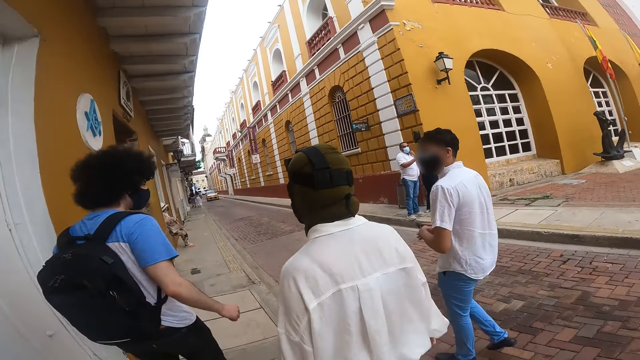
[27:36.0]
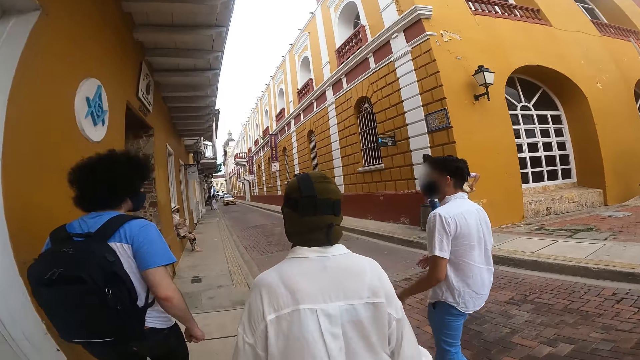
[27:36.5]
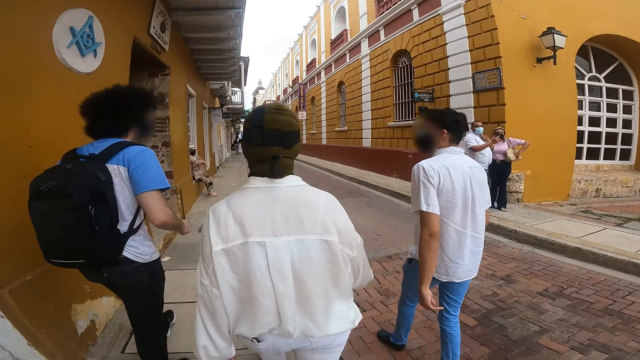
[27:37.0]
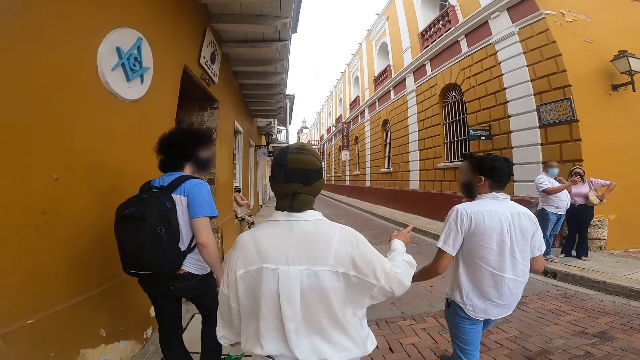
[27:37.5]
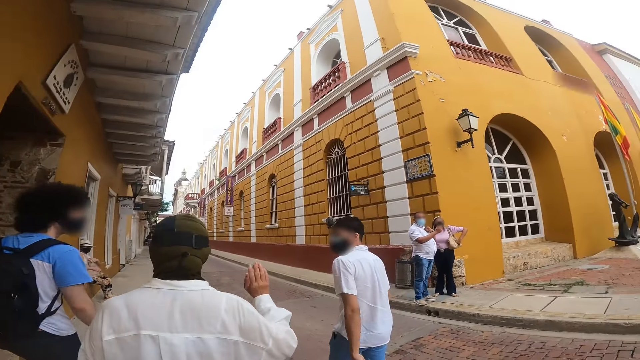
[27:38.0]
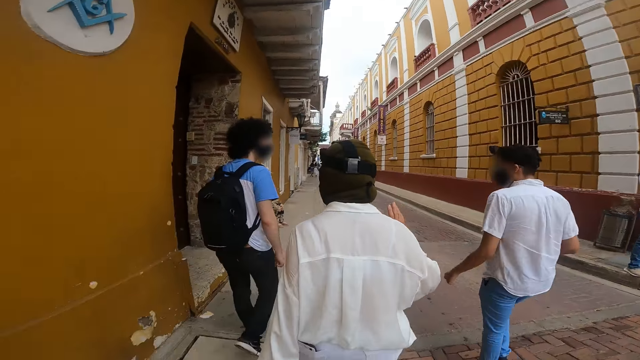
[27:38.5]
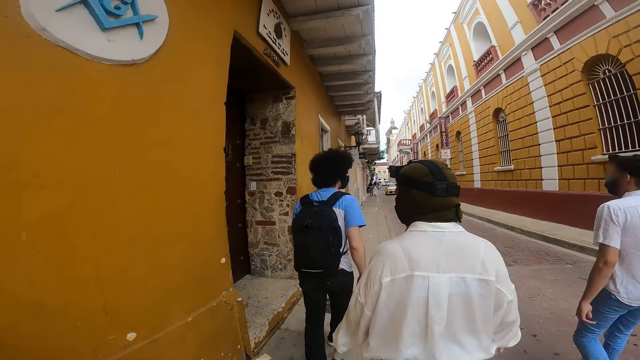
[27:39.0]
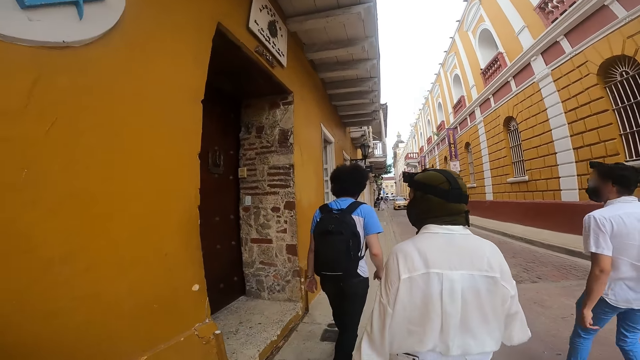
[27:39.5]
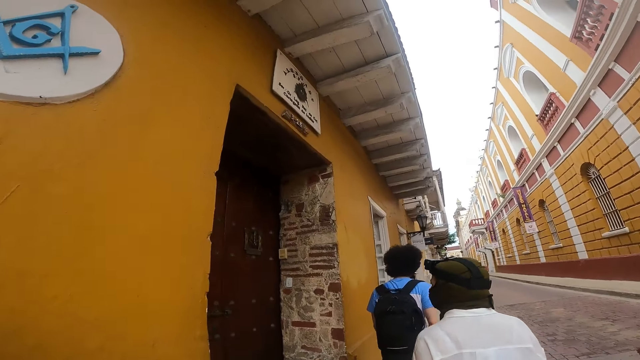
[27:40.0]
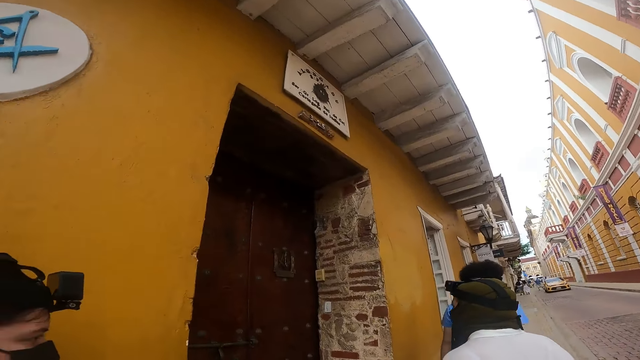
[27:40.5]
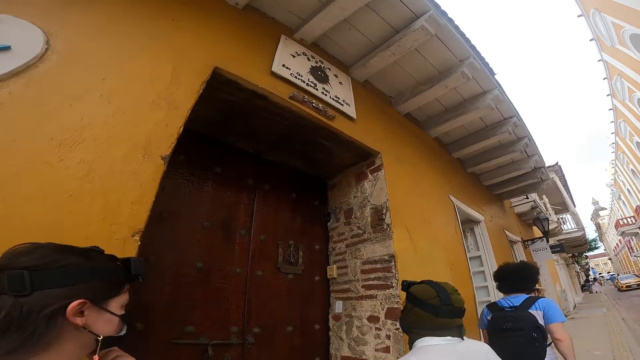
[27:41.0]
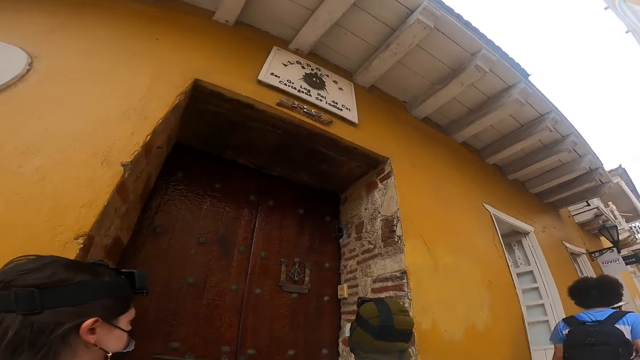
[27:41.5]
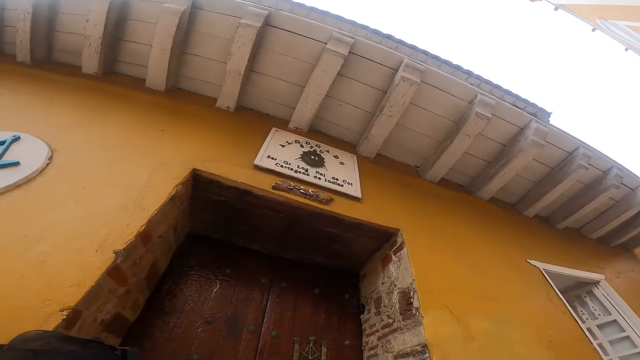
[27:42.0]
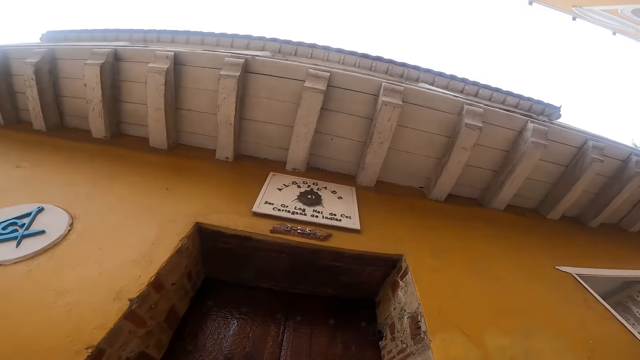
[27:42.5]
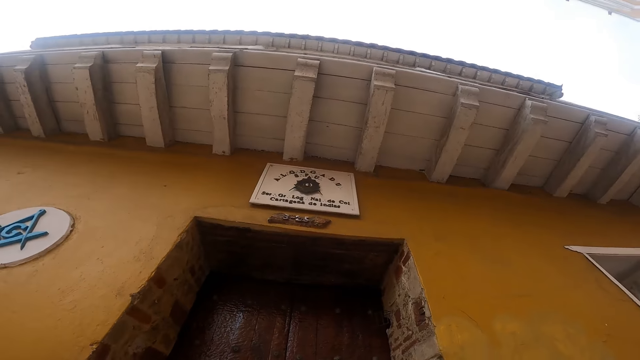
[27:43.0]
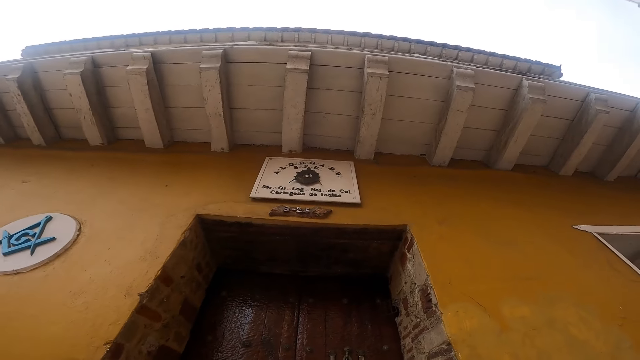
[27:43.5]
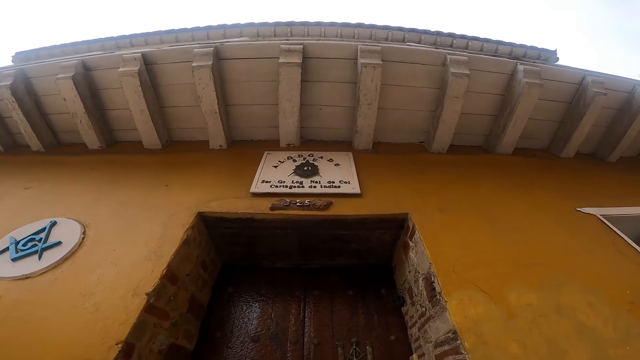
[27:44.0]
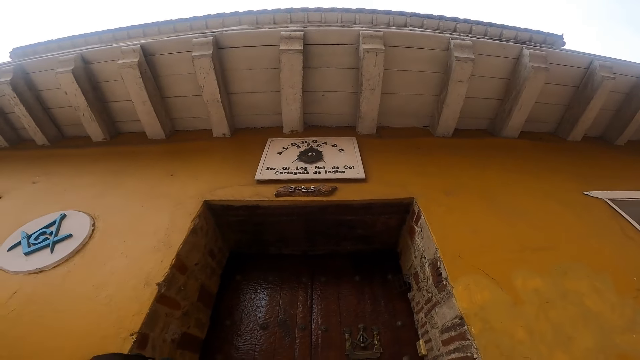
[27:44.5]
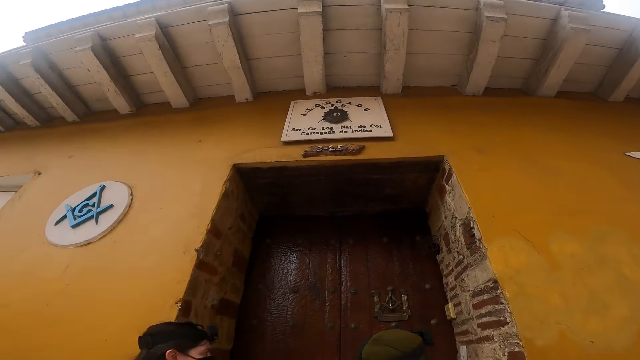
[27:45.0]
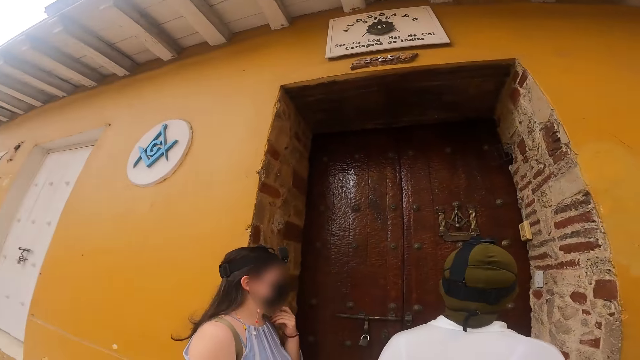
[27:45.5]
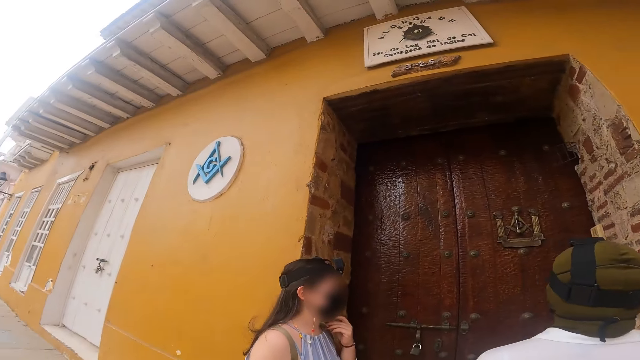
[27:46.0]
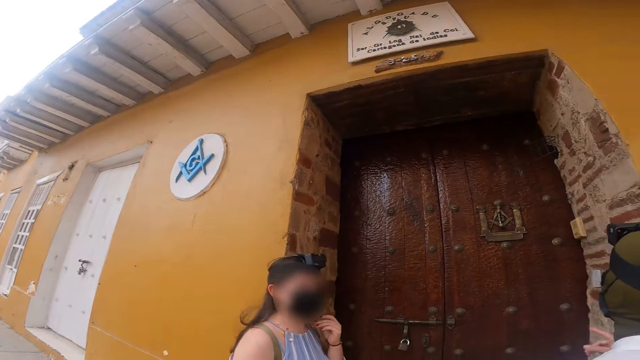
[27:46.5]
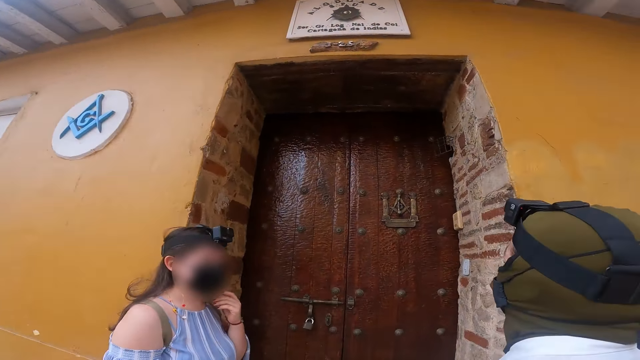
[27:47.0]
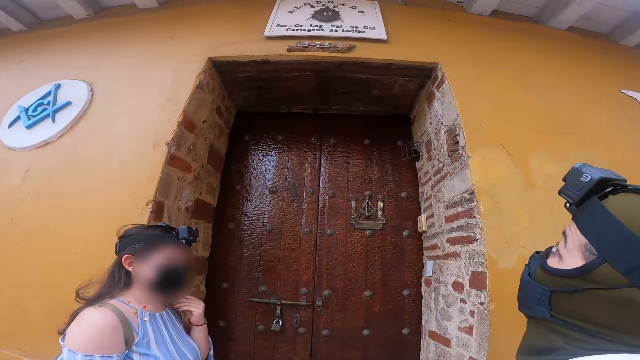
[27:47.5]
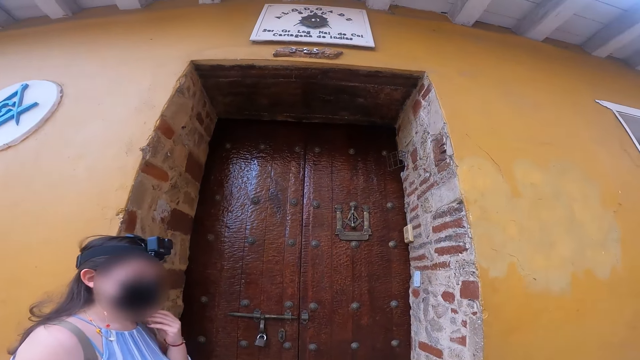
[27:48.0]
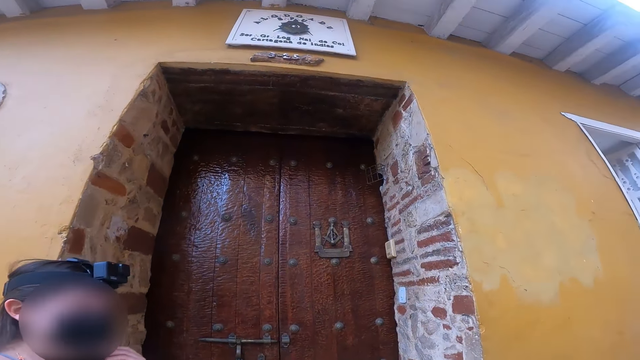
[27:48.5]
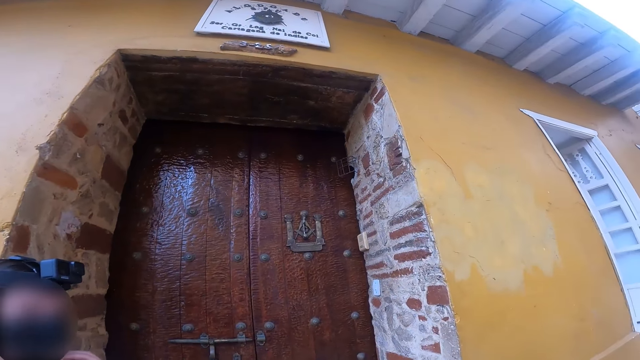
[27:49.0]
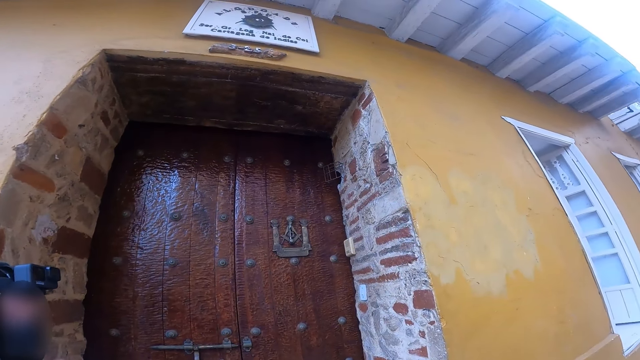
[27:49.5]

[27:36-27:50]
A man interacts with another man and a woman. The camera wearer looks at a sign board. They look at another woman. They interact with a third woman and the first woman.

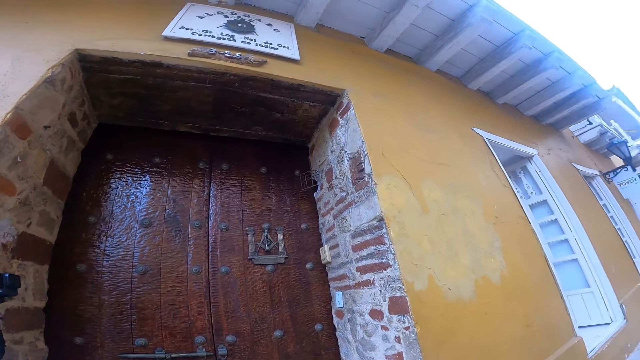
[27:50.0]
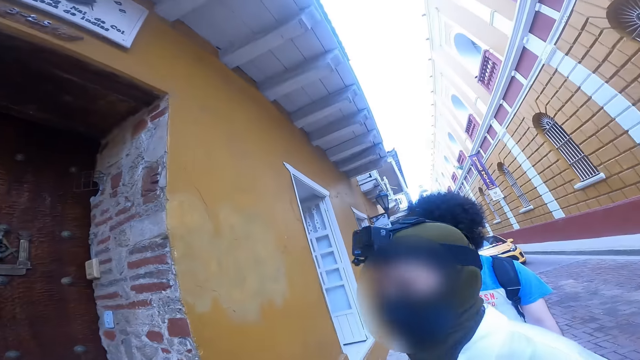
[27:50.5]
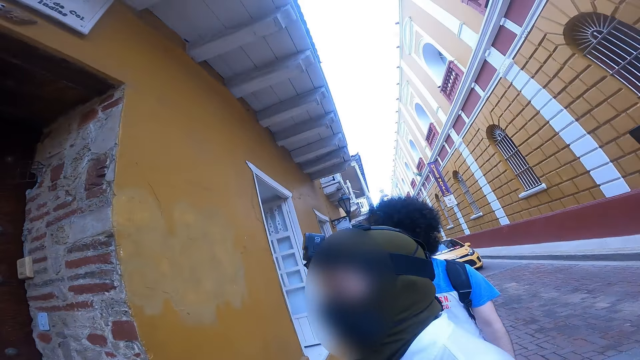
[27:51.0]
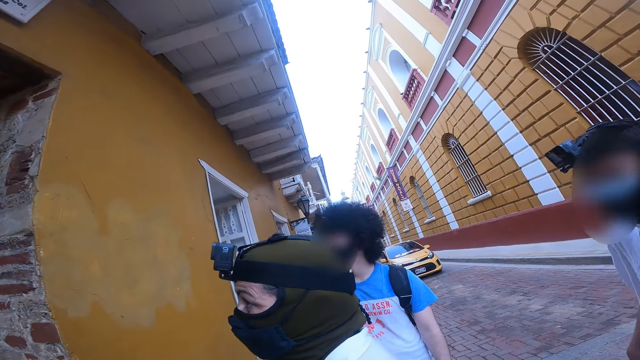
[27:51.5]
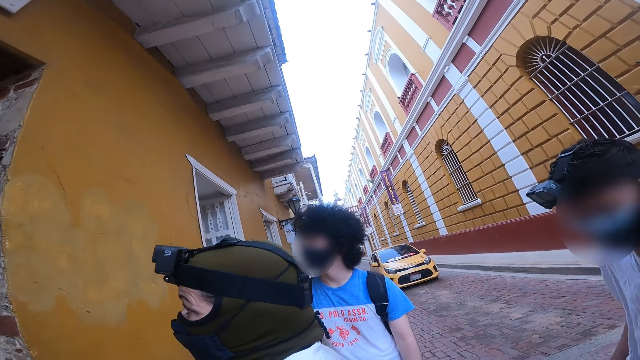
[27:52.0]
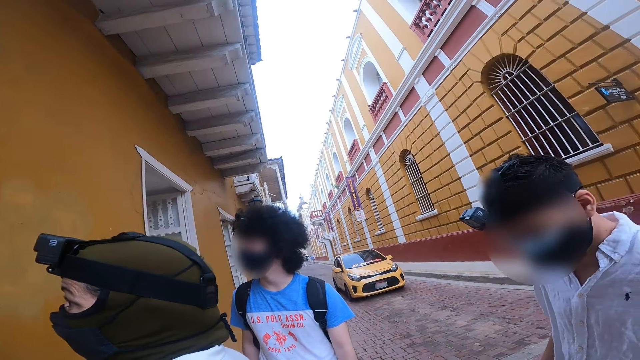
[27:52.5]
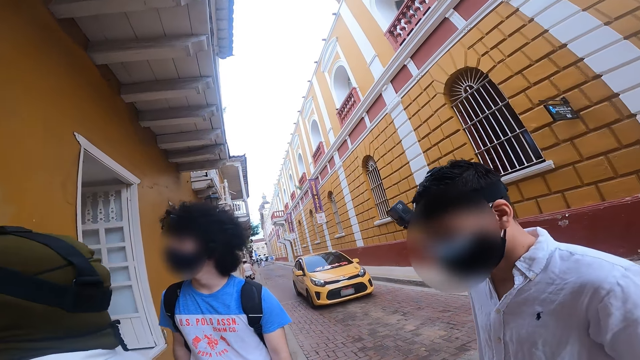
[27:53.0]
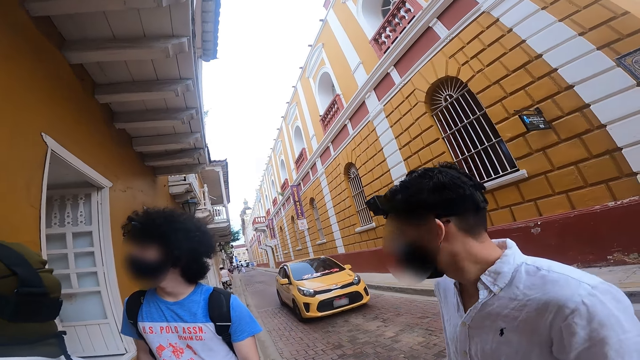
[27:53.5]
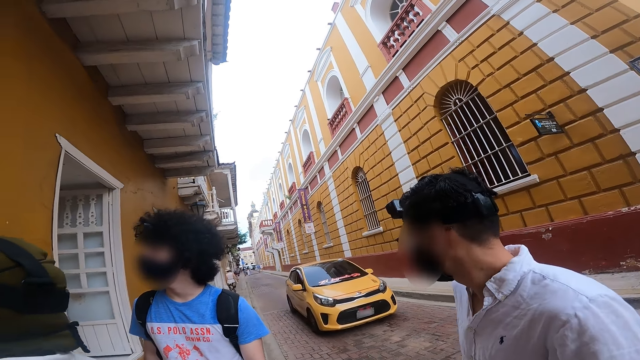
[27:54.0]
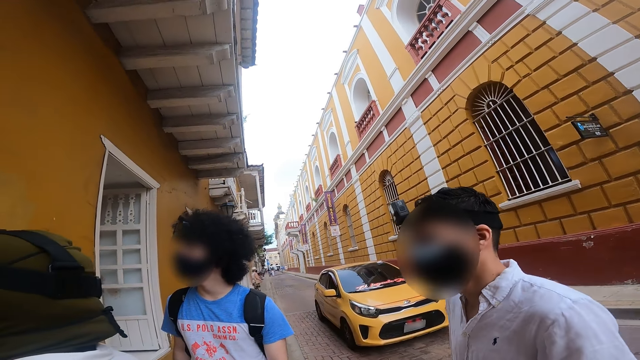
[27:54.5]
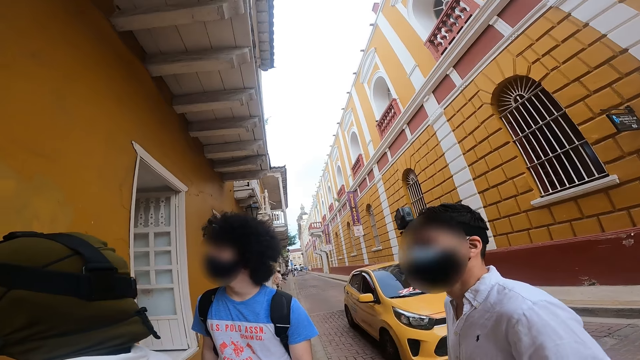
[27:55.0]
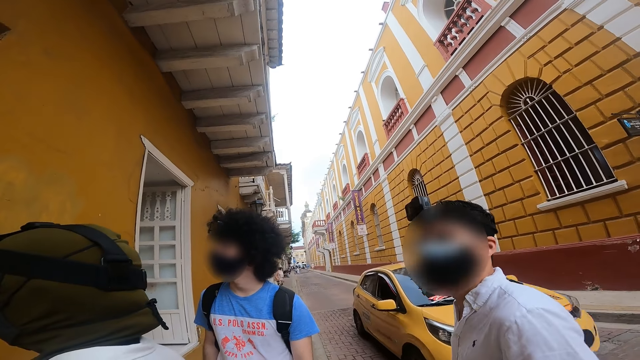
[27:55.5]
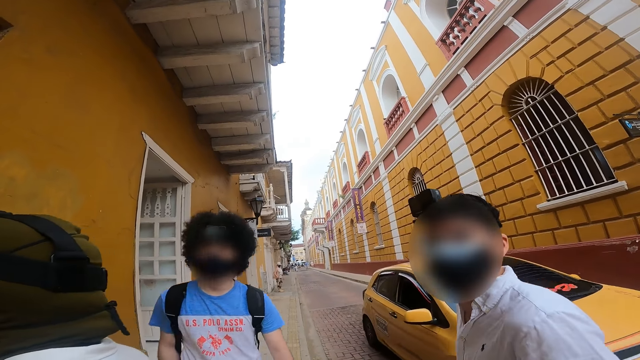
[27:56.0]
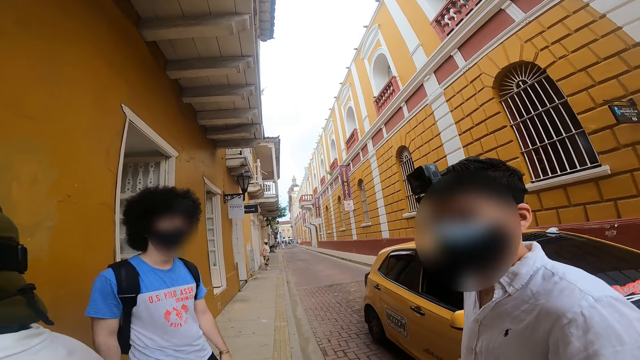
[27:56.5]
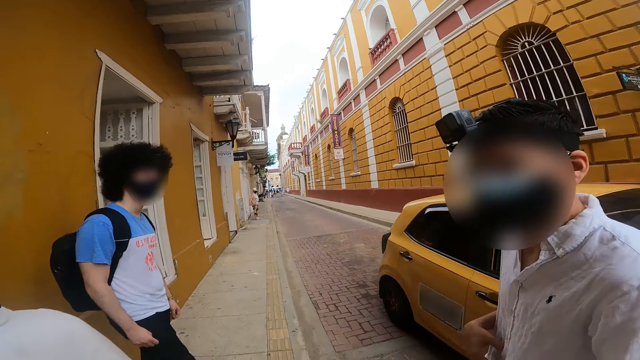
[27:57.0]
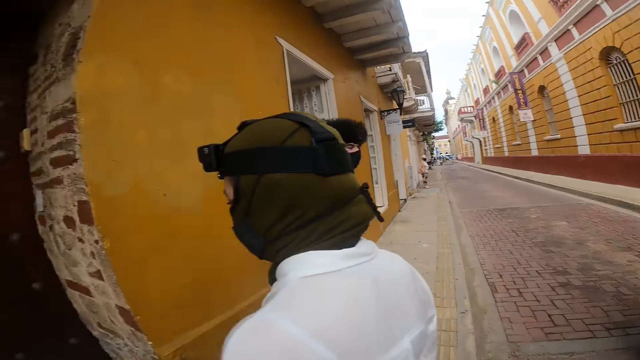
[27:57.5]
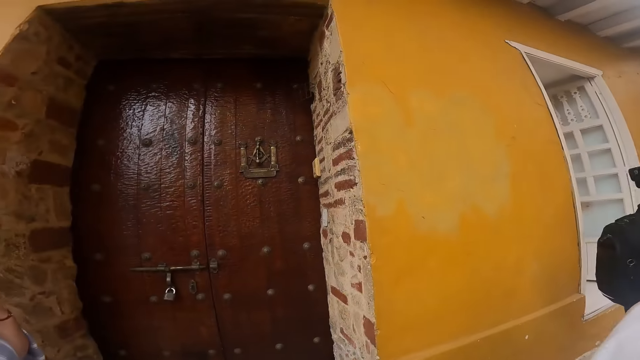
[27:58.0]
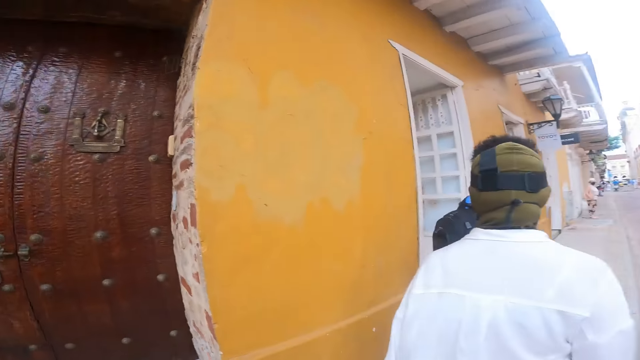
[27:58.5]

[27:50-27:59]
The camera wearer interacts with a man, a woman, another man and another woman. They look at a man. An orange car drives past the camera wearer.
